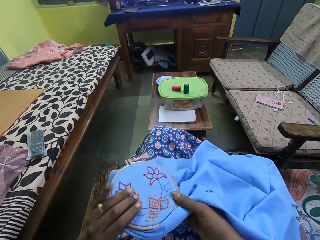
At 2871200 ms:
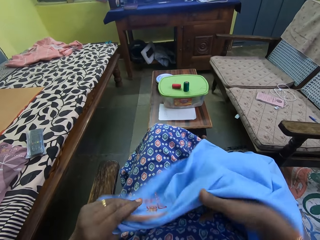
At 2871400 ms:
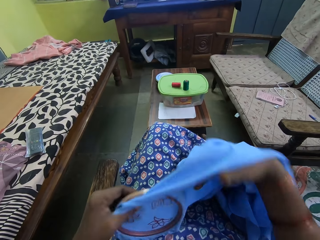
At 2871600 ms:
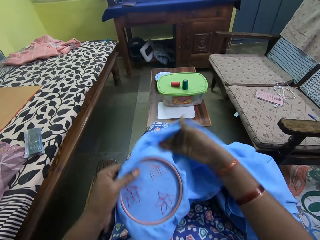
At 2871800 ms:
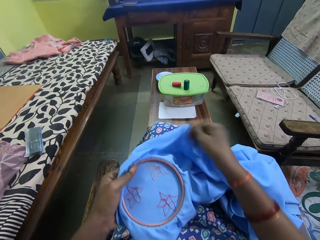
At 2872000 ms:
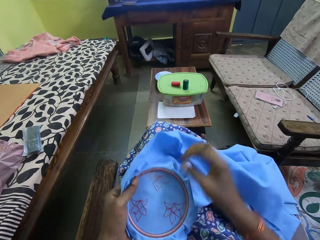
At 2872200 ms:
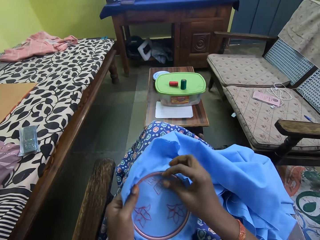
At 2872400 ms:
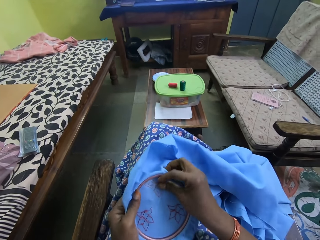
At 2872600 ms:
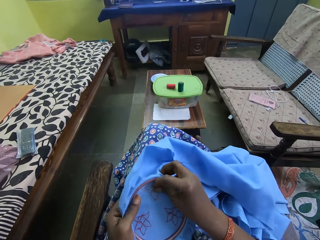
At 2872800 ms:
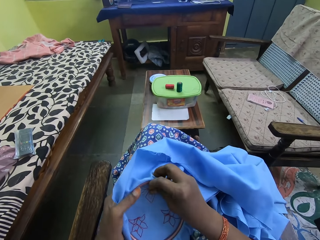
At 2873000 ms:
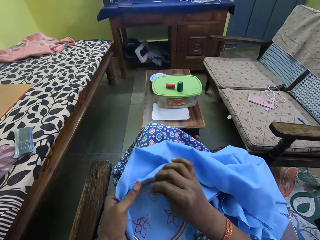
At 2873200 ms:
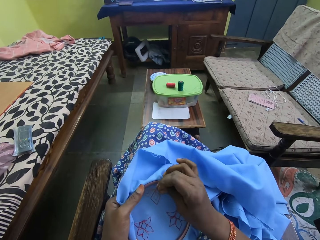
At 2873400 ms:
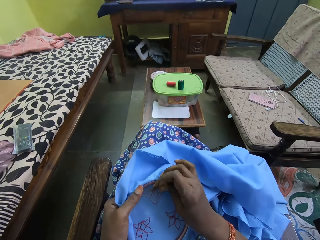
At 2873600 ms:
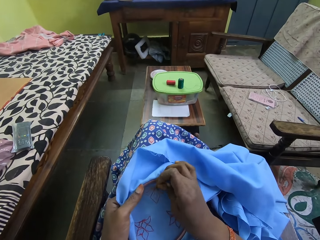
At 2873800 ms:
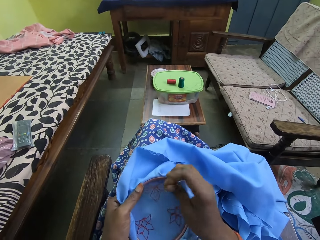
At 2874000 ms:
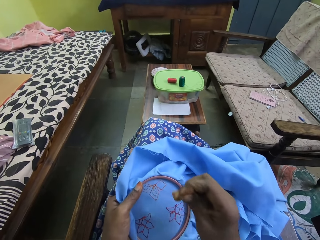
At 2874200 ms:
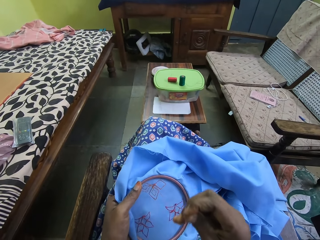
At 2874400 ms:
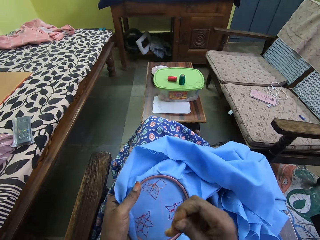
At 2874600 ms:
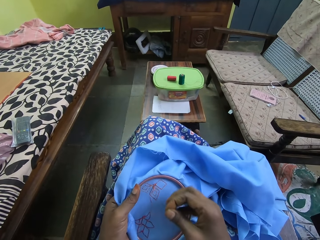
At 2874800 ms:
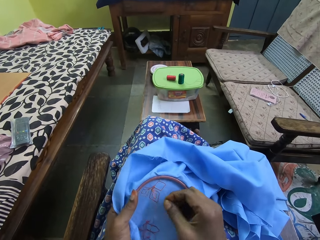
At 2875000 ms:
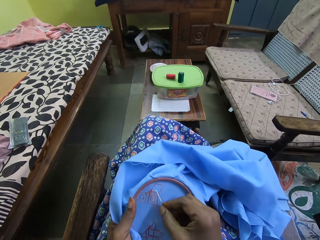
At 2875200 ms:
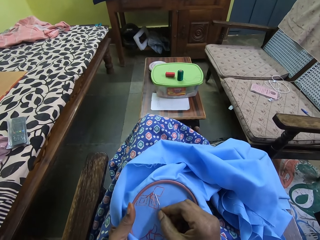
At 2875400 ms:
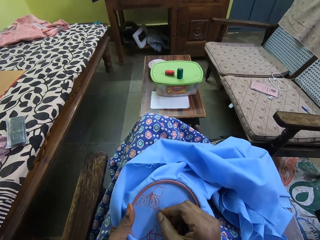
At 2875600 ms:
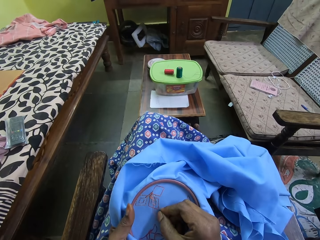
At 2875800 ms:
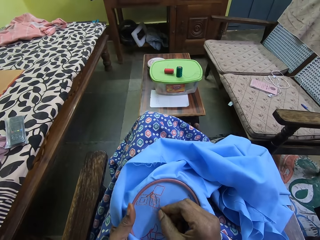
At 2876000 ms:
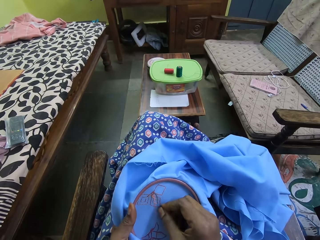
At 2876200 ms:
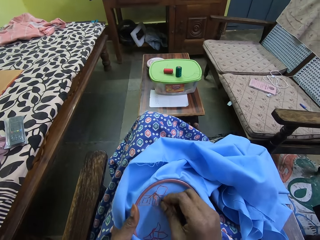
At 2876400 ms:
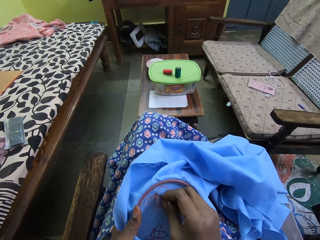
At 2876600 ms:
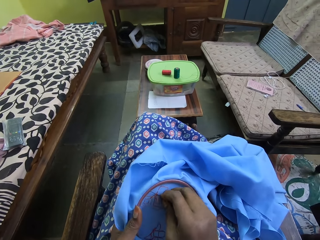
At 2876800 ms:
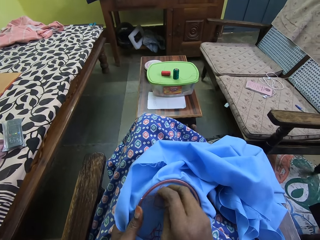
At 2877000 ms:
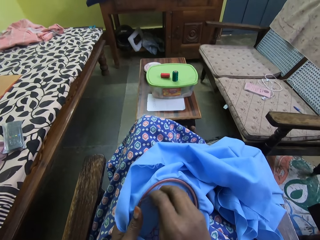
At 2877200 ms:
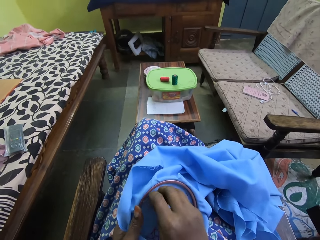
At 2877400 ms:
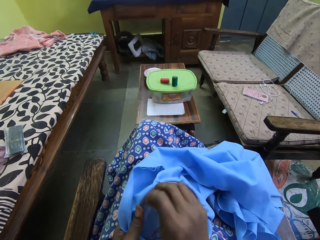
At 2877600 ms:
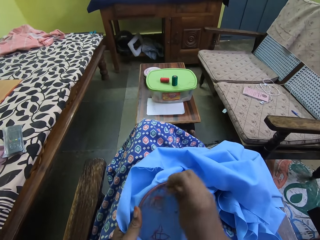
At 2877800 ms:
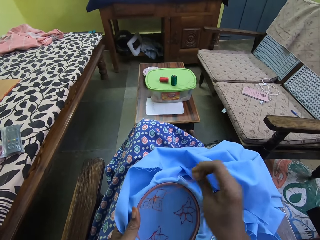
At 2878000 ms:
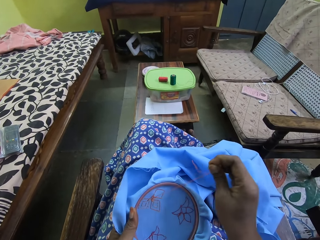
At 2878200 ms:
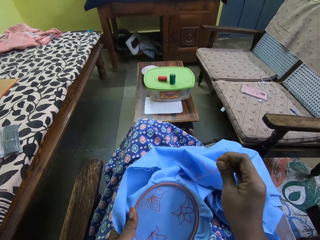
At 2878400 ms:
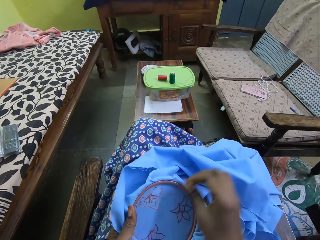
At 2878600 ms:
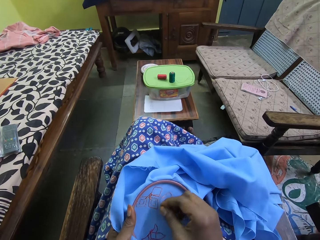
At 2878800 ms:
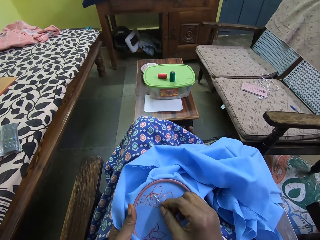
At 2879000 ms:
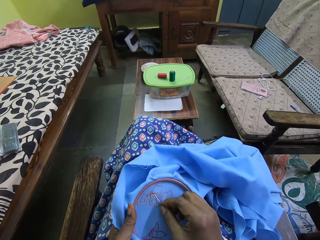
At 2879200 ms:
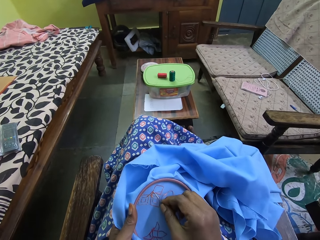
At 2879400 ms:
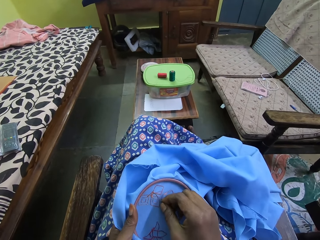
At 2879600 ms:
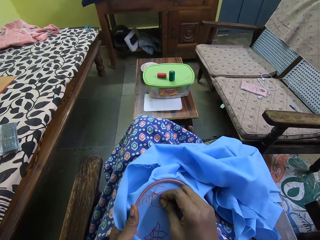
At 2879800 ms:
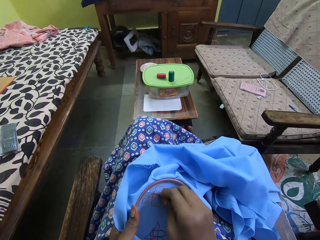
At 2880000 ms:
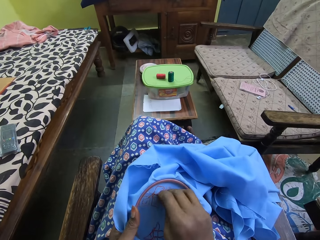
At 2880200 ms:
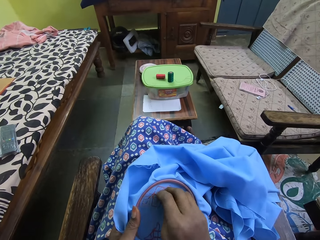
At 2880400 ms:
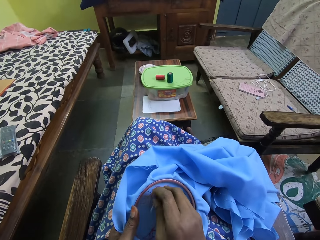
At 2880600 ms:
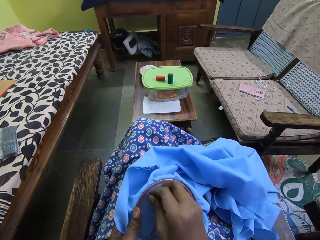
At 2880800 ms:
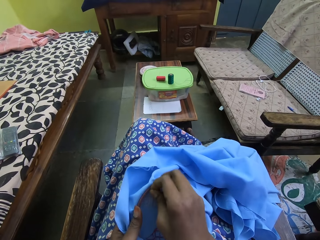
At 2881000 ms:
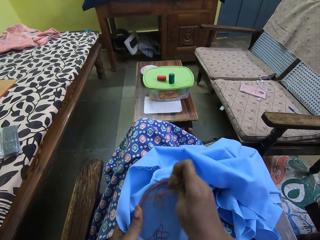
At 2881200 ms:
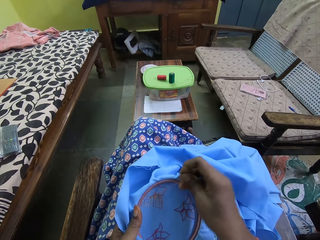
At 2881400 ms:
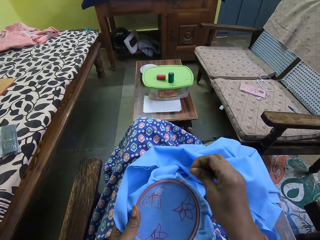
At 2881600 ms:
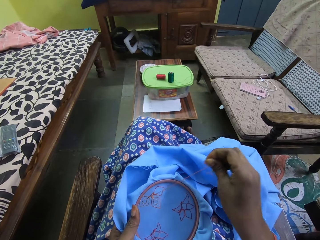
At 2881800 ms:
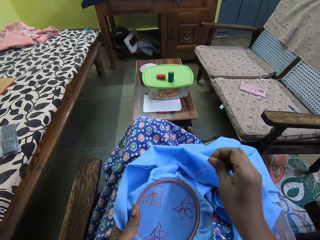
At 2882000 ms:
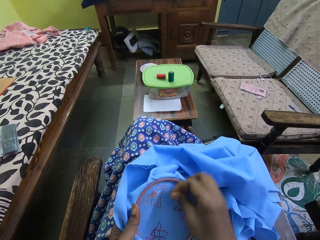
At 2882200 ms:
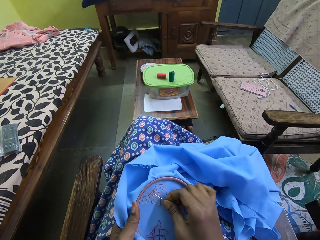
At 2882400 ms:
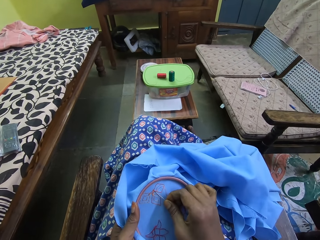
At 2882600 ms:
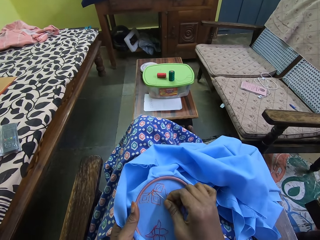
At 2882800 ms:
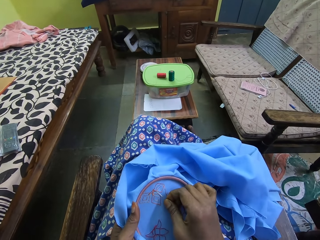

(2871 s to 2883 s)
The camera wearer adjusts the embroidery hoop on the fabric with her hands. She pulls the needle. She embroiders on the fabric with the threaded needle in her right hand.

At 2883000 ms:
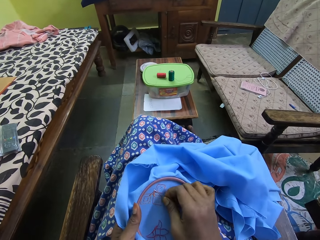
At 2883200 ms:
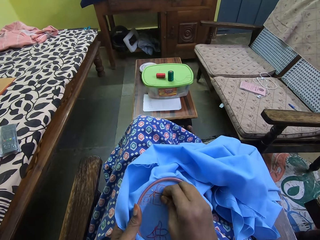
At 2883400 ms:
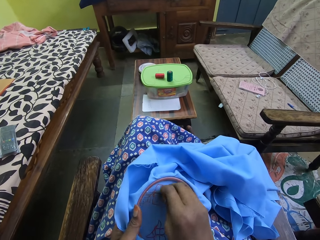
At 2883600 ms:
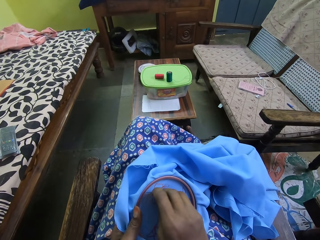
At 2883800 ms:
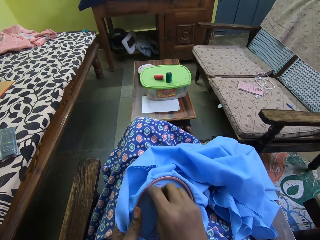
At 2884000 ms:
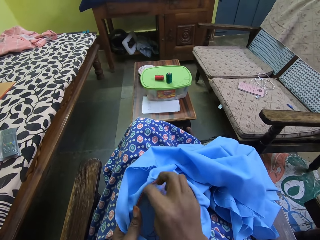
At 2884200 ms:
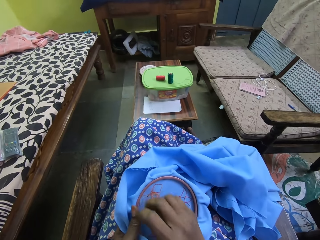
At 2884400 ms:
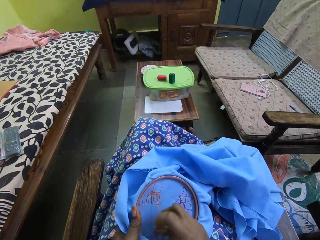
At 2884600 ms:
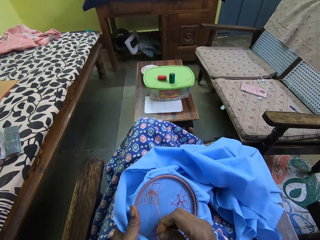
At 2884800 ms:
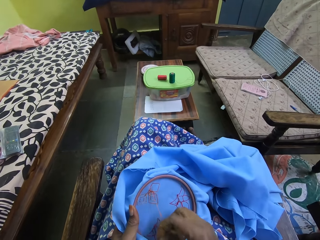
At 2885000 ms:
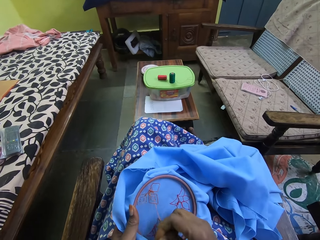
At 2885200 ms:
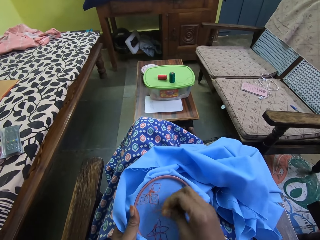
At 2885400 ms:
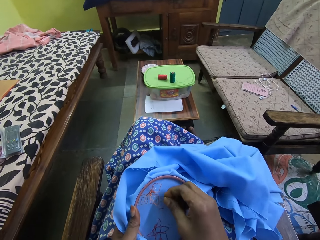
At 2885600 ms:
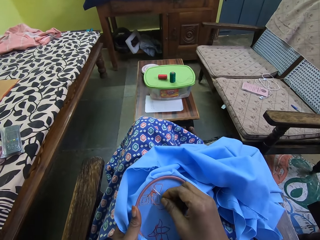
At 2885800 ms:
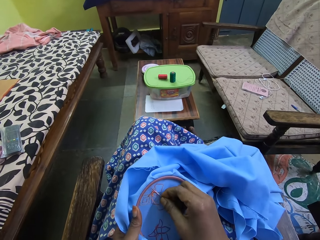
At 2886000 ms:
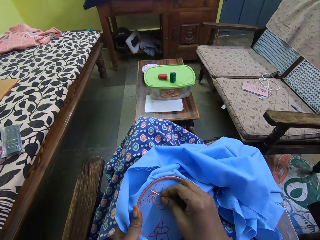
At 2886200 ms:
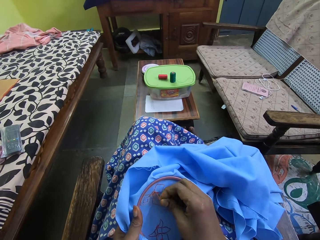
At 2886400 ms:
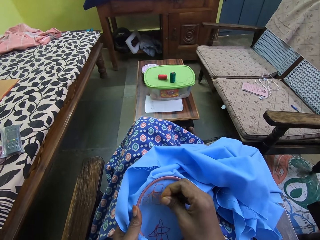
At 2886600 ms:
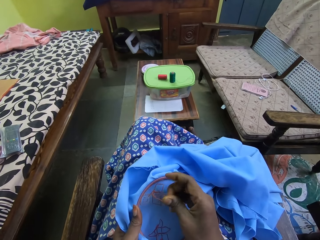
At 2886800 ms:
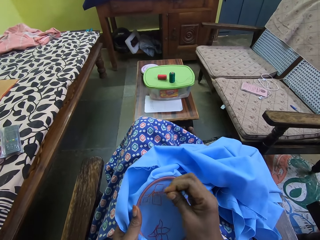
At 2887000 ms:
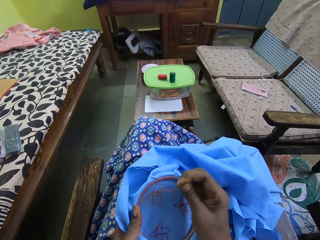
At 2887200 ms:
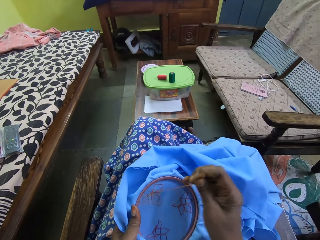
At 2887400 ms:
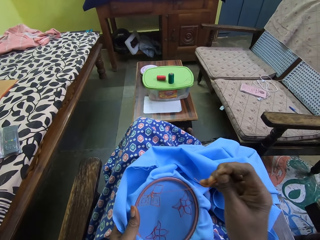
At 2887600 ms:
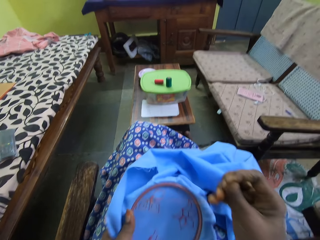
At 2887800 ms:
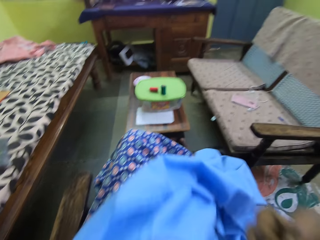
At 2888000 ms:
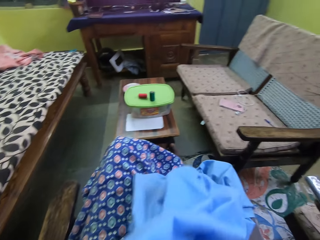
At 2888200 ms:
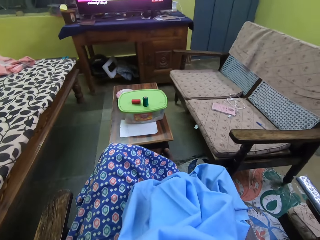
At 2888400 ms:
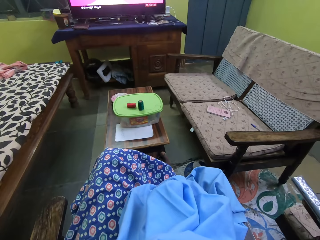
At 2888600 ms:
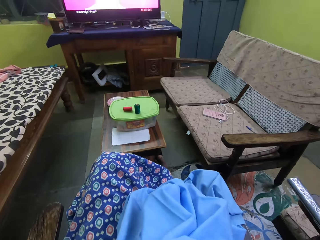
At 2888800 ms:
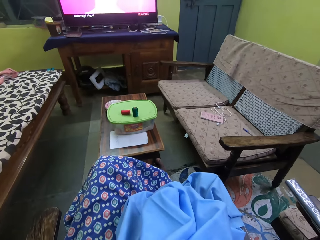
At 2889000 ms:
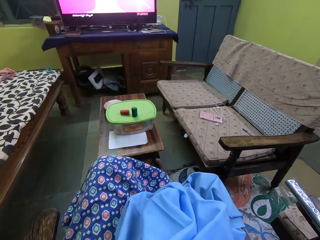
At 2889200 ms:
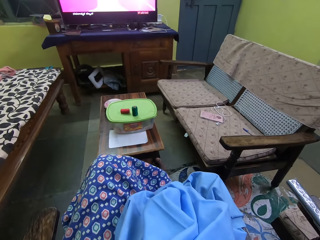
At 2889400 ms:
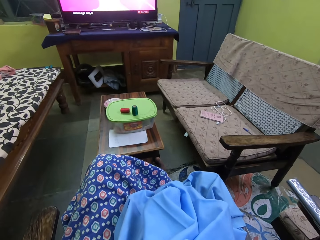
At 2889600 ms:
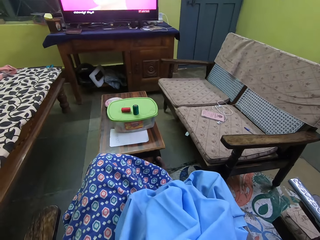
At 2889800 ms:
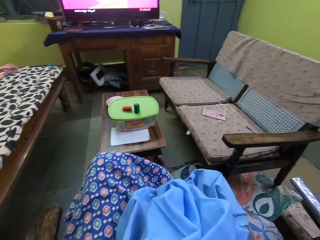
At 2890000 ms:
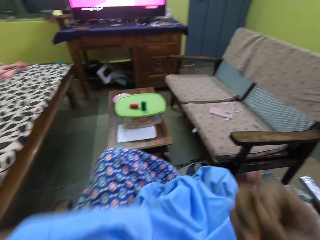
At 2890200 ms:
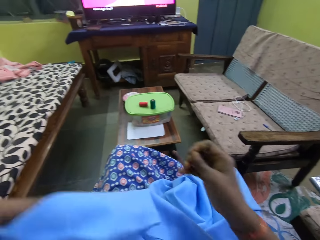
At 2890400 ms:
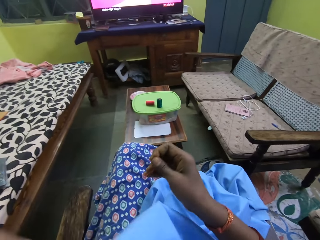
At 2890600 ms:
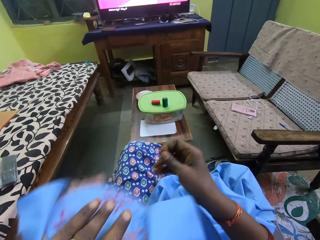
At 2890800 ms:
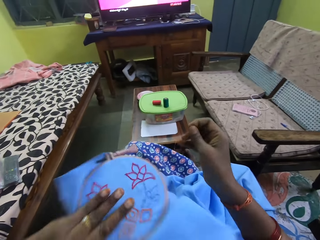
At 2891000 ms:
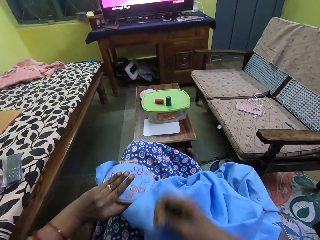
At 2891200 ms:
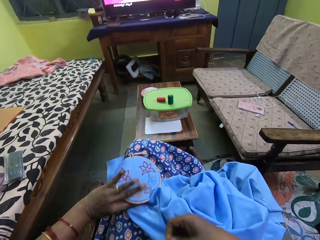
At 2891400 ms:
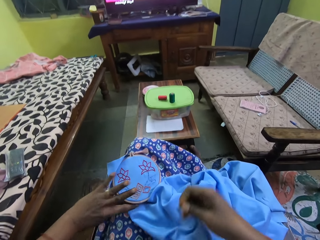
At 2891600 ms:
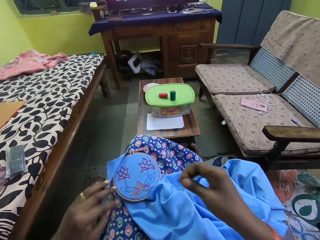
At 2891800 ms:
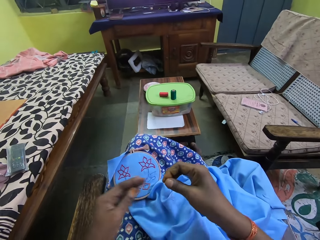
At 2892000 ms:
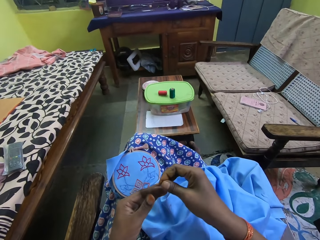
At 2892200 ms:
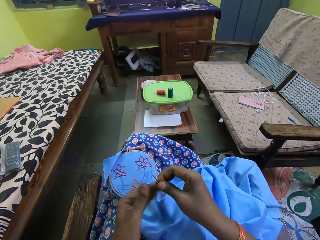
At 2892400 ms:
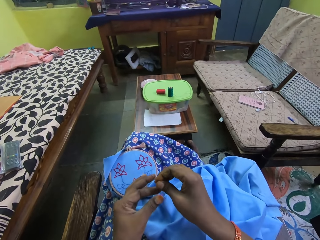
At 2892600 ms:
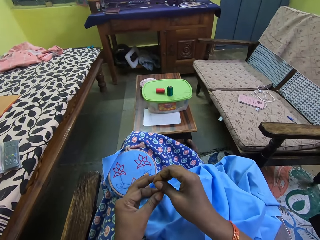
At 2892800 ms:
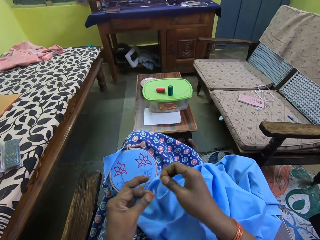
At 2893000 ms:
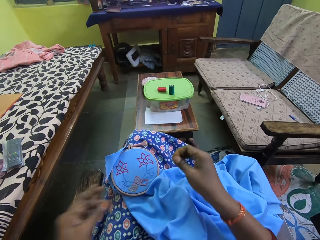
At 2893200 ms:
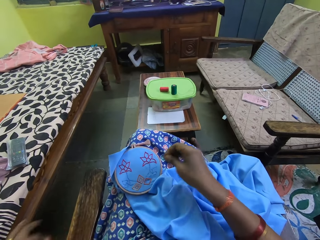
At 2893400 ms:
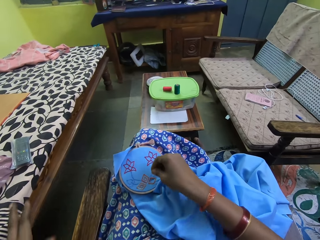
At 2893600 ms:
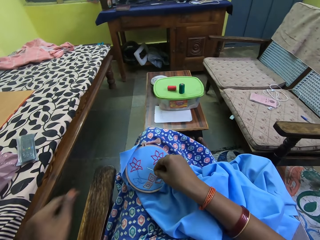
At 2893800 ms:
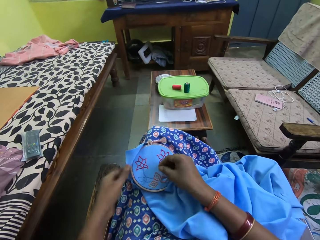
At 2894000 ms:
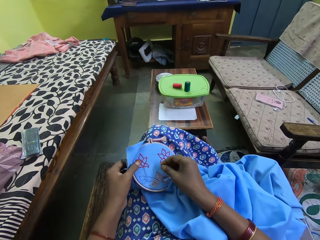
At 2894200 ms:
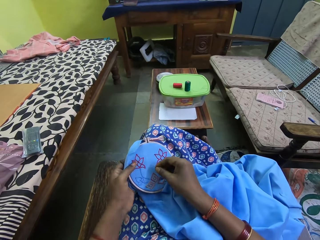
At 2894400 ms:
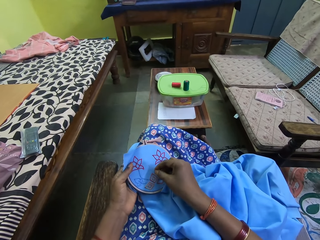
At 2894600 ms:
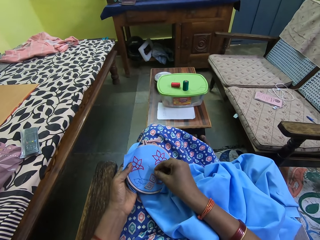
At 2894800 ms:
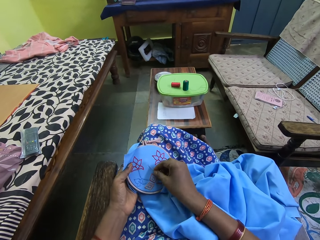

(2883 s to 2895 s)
The camera wearer moves the cloth to the mouth. She drops the embroidery hoop on the fabric in her left hand on her lap. She removes the thread from the needle. She pulls the thread on the needle with her left hand. She holds the embroidery hoop on the fabric in her left hand.
